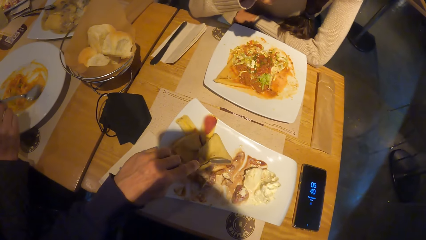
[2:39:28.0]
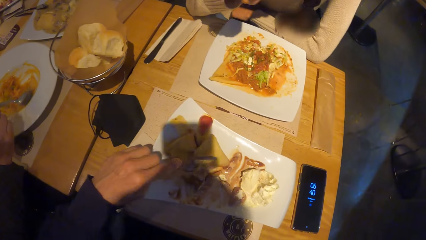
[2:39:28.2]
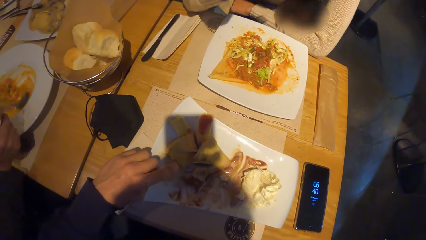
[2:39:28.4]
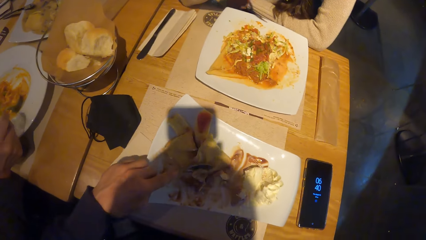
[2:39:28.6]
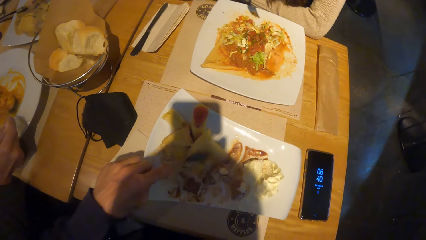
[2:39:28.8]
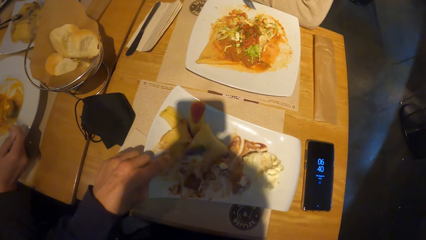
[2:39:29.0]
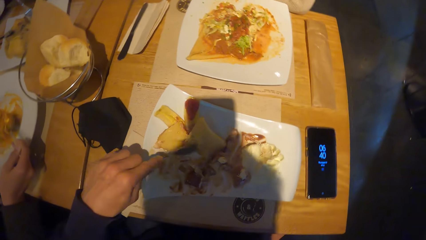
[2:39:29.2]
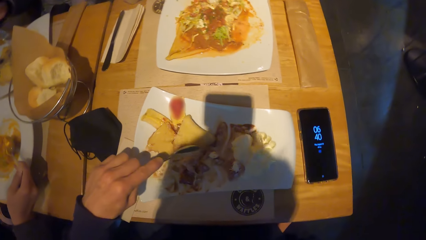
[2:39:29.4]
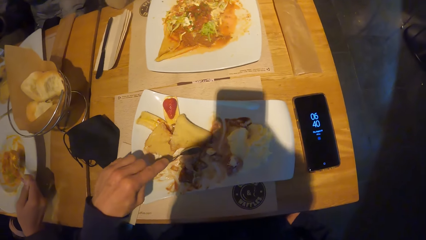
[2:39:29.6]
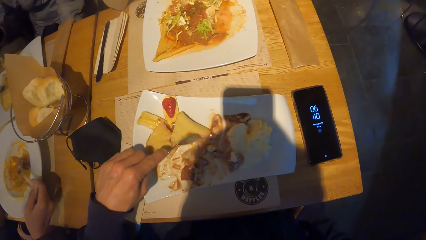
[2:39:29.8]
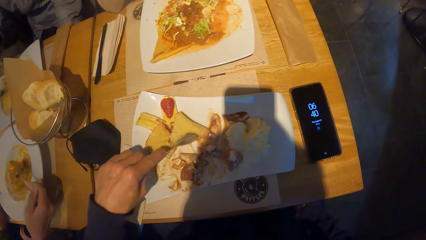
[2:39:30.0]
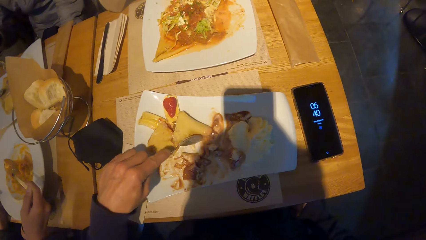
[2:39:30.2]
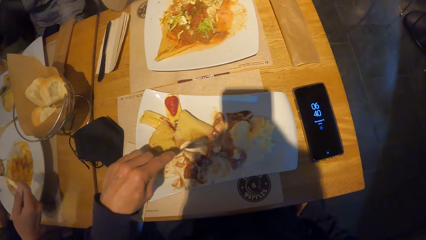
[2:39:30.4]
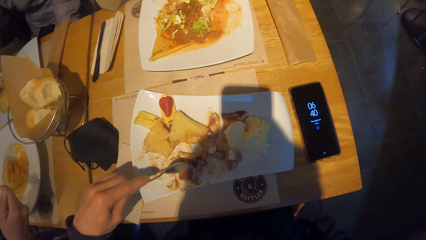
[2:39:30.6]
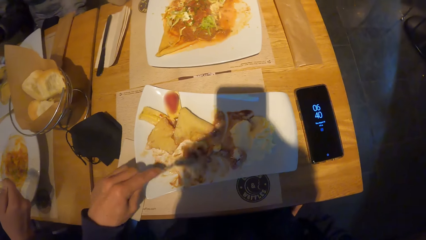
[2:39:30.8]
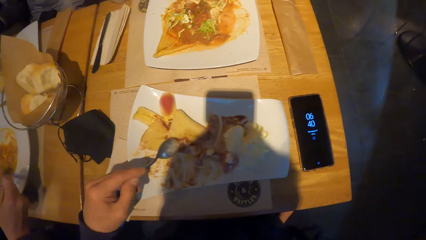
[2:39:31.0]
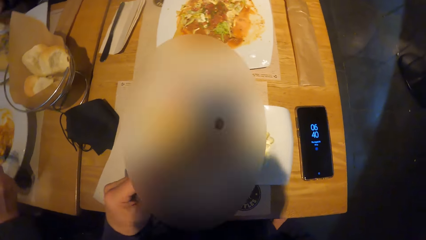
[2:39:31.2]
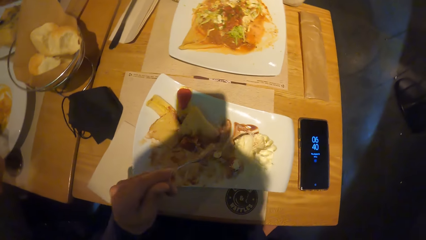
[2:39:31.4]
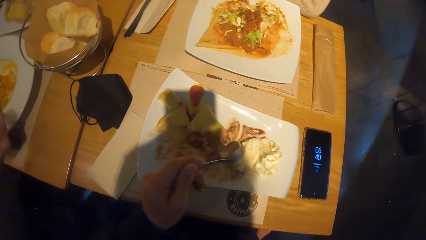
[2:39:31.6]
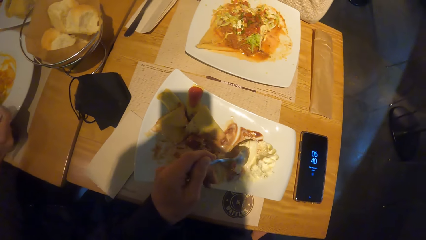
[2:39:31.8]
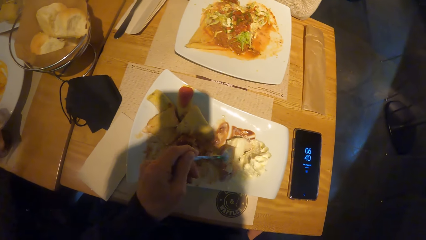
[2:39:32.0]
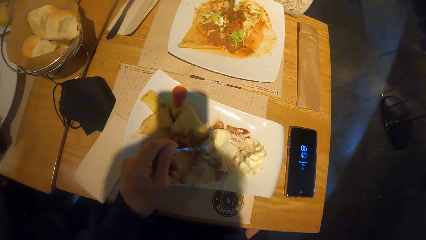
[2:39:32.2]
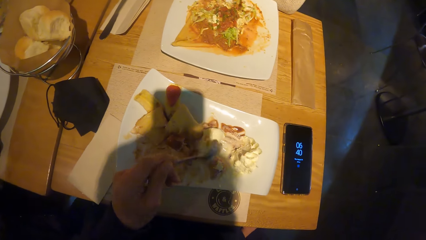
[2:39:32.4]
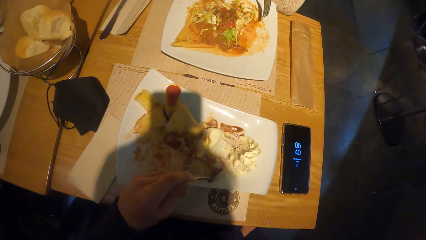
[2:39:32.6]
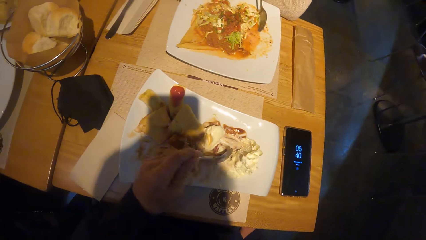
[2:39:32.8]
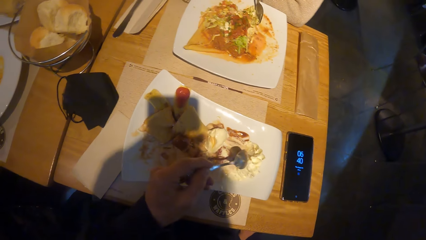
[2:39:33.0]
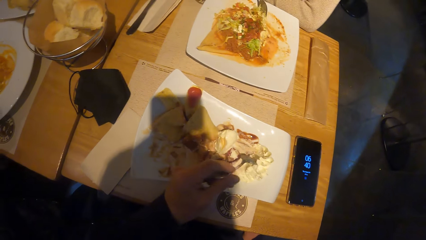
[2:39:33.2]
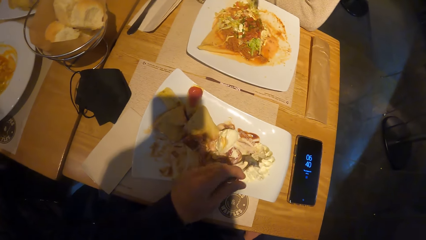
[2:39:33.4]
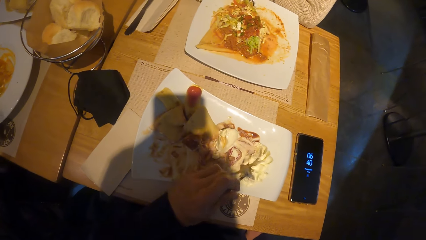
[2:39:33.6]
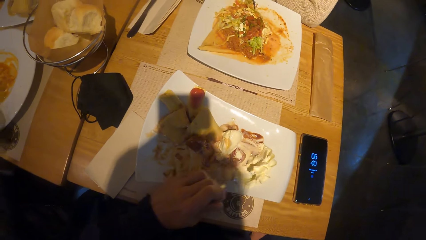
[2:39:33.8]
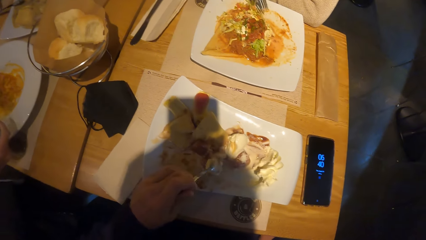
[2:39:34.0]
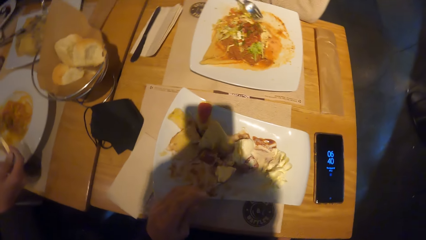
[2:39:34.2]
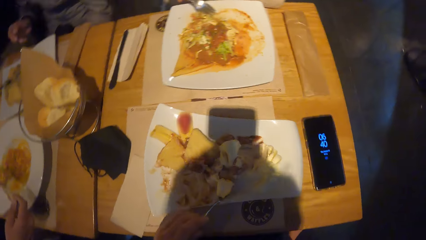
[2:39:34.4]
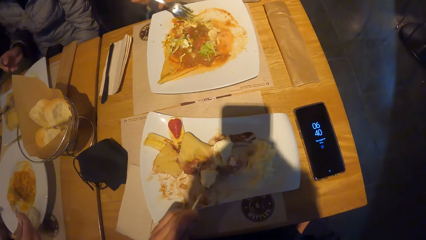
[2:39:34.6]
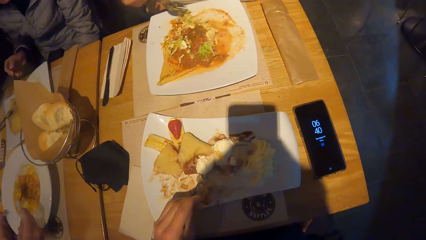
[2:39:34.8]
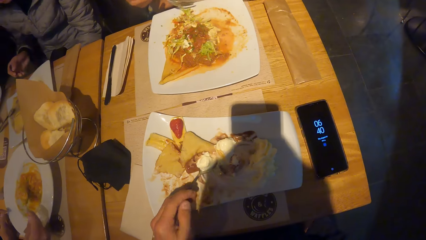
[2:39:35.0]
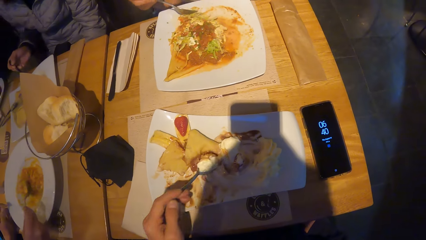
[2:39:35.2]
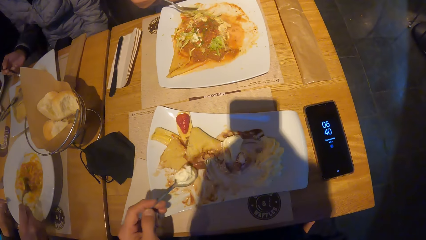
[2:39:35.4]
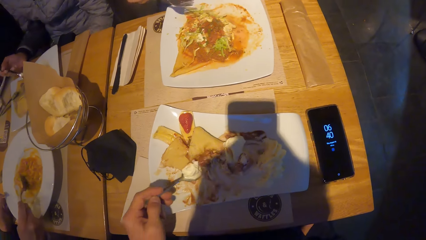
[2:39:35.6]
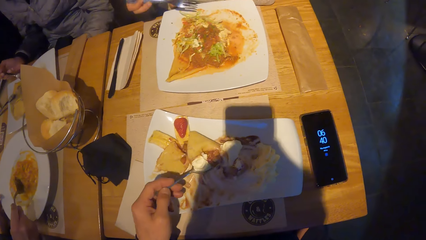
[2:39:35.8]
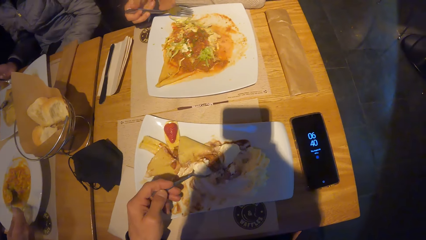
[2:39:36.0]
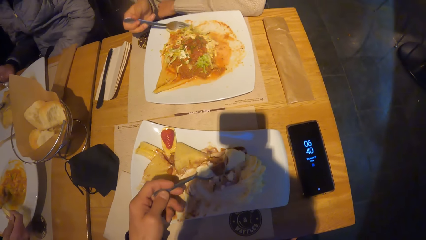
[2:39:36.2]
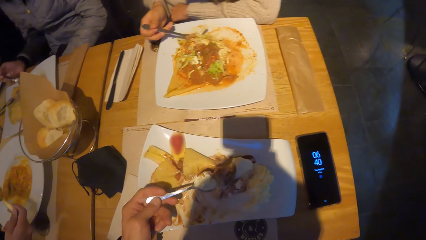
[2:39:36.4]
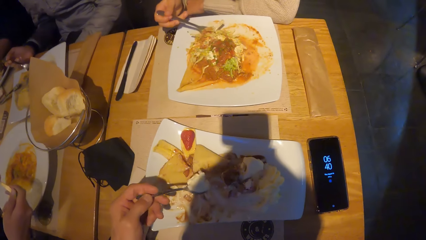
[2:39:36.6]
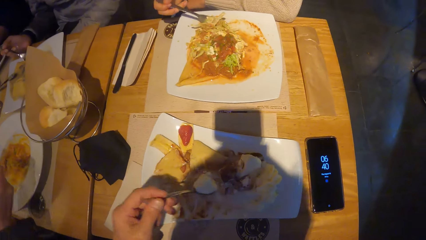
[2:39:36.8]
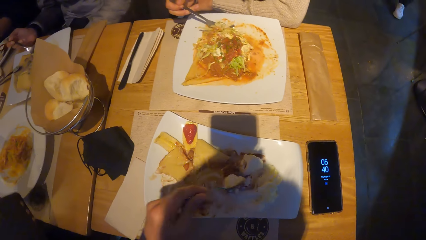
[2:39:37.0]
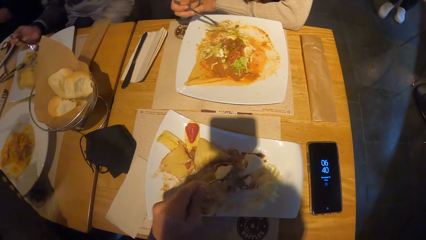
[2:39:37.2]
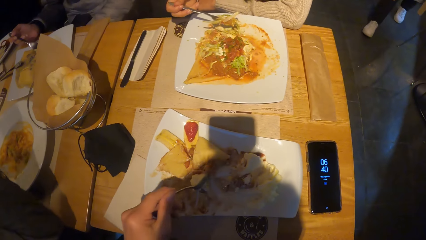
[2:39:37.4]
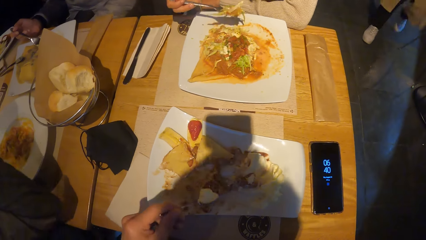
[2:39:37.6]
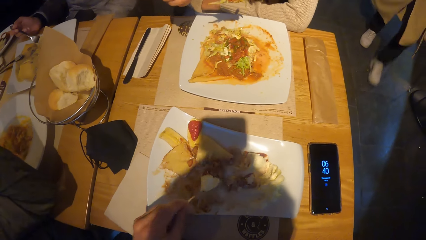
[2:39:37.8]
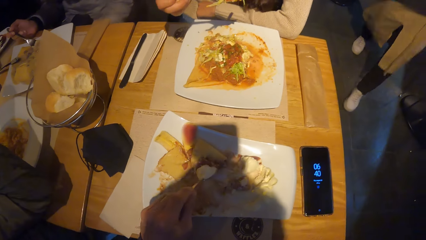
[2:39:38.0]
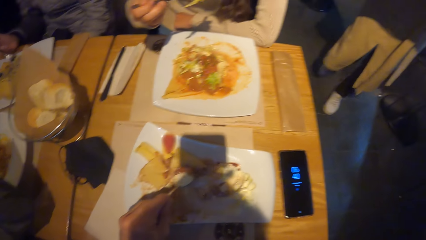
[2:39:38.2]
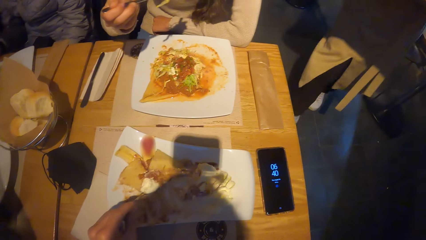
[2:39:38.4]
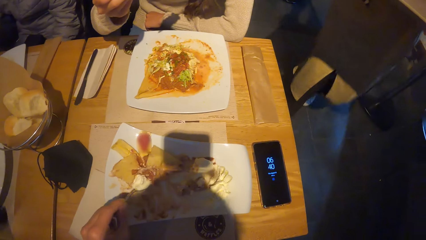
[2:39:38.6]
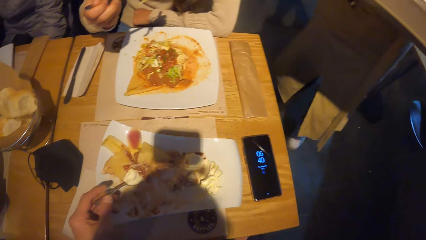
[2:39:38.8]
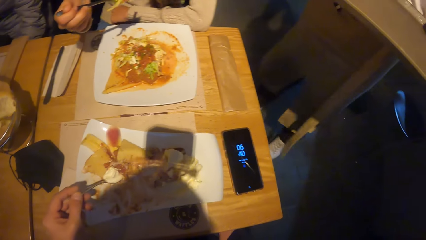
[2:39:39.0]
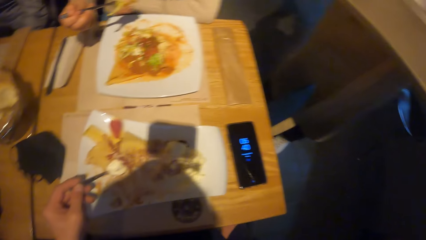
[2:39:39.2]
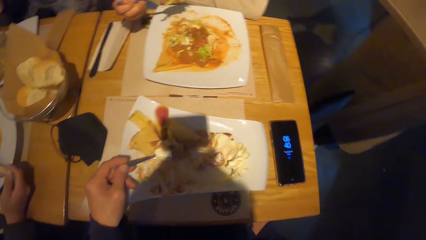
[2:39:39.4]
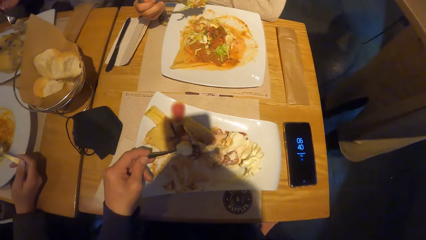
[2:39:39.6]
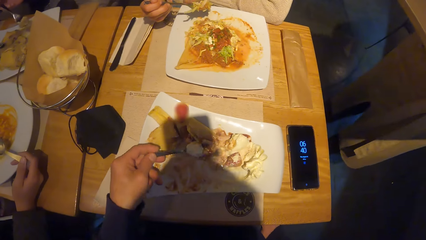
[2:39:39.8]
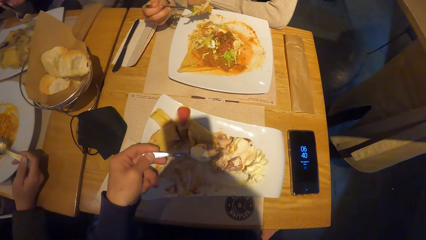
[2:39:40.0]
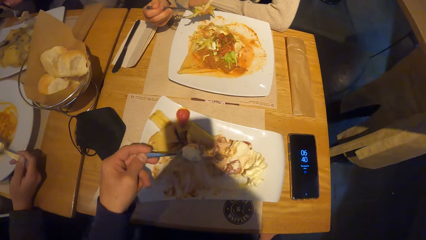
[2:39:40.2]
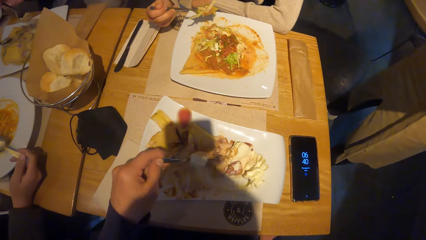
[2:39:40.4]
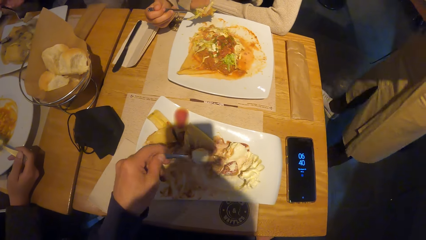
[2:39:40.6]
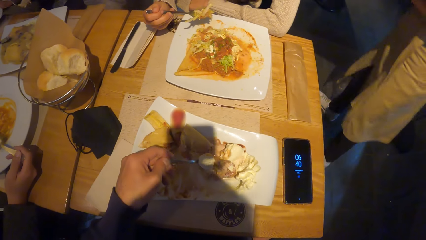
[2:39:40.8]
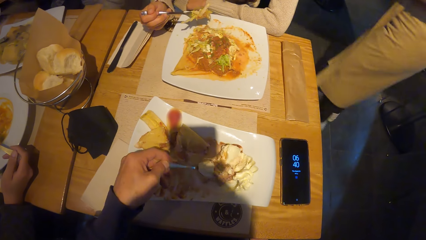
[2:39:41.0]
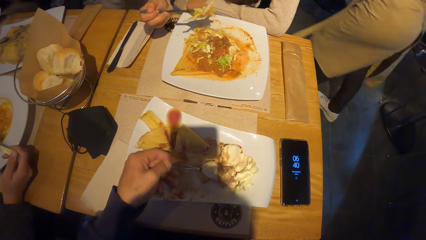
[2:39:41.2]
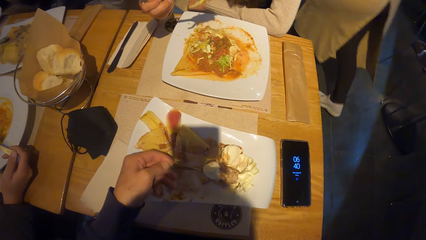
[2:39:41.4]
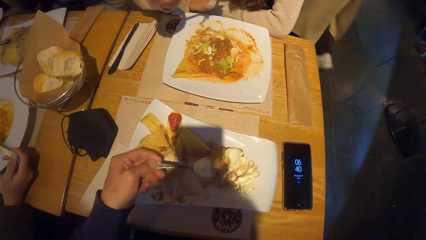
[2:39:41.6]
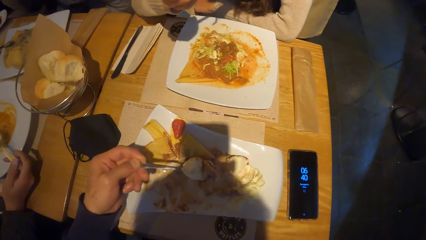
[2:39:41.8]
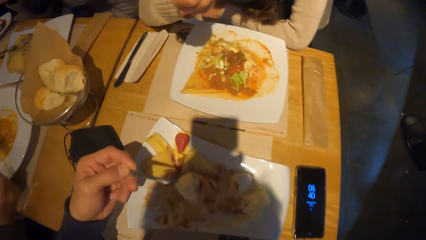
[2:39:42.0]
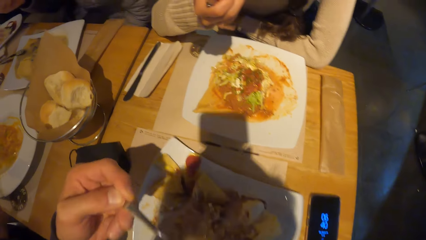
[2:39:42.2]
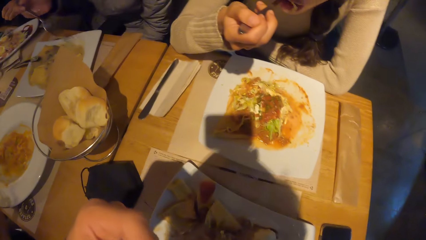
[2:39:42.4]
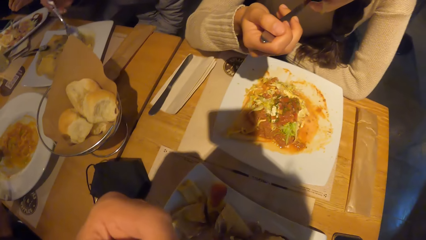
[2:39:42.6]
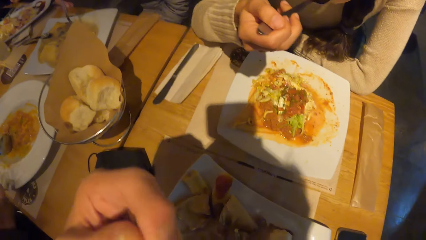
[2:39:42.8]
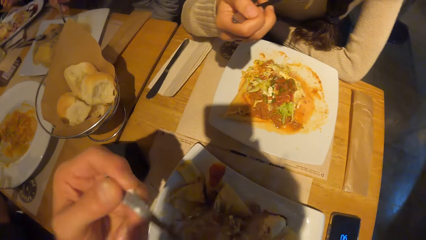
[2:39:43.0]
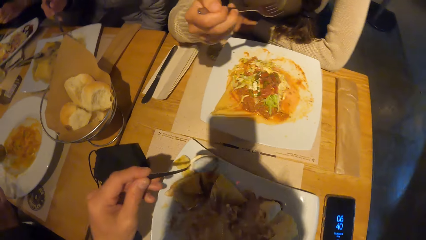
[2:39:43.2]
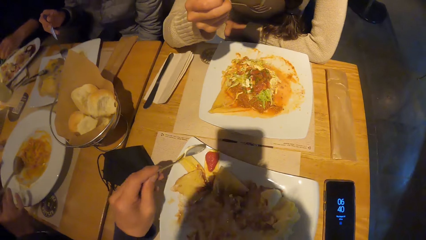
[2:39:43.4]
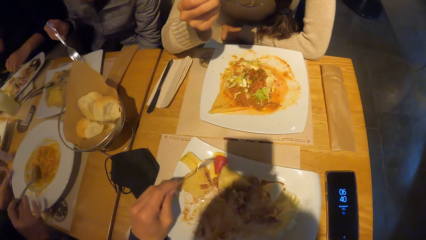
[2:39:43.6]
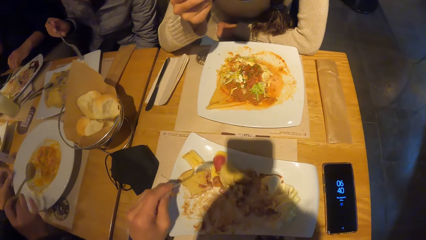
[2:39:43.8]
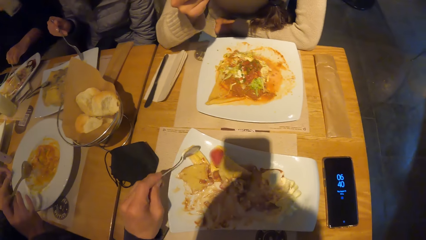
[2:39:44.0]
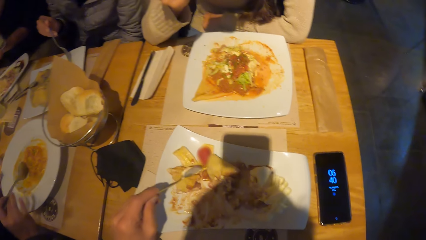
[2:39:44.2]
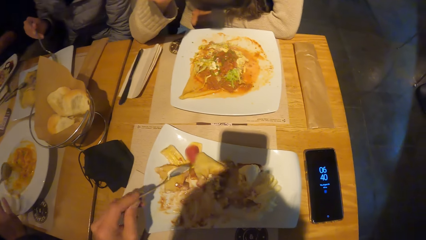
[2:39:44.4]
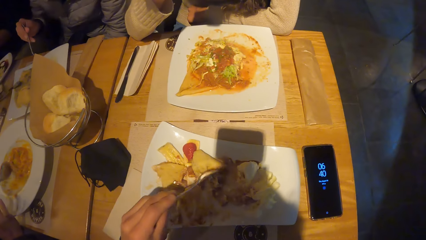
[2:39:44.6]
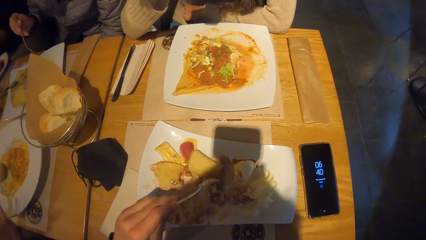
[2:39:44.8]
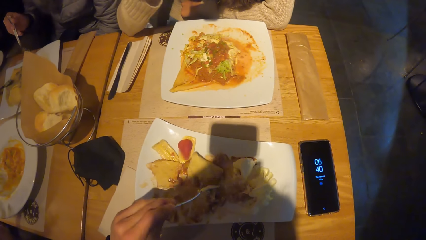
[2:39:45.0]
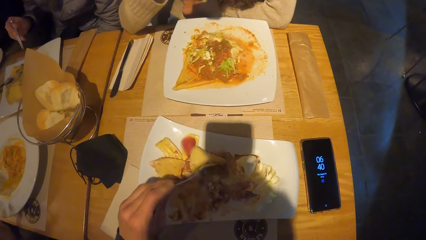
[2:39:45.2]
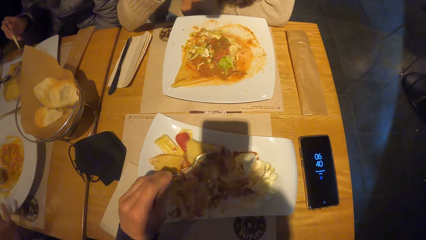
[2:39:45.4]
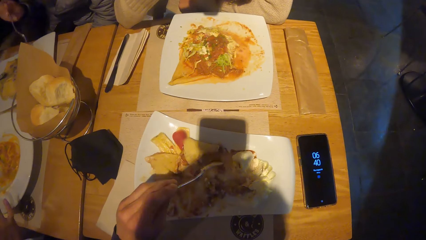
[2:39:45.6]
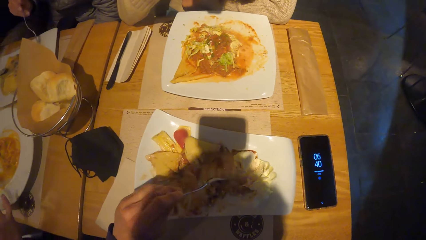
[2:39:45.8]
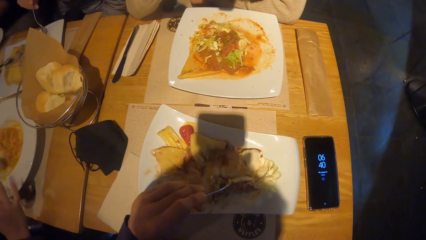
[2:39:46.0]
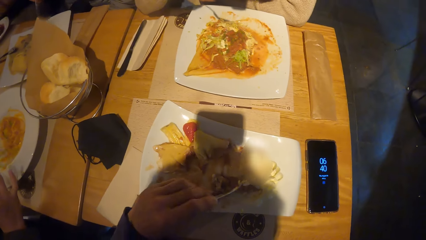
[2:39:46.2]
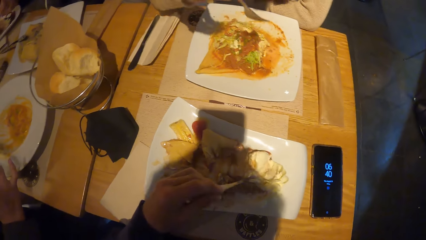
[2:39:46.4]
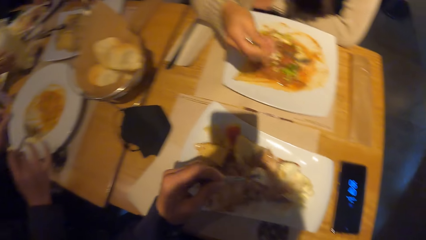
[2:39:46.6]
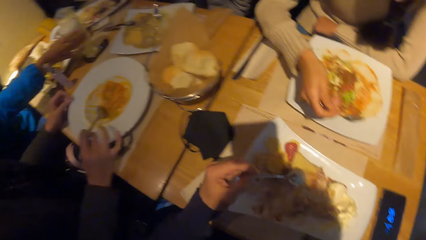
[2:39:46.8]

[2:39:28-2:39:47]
The camera wearer gathers the food together. They scoop the food with the spoon. They put a spoon of food in the mouth. They look at the food of a person. They gather the food together.
